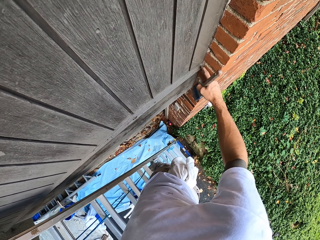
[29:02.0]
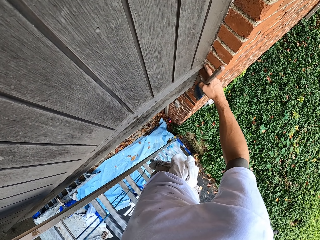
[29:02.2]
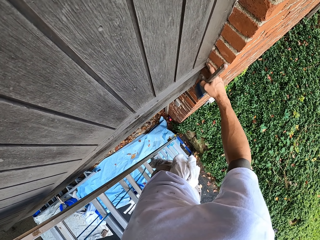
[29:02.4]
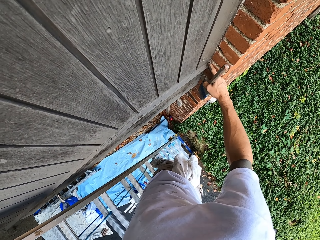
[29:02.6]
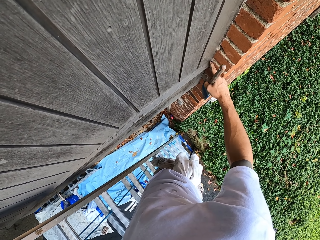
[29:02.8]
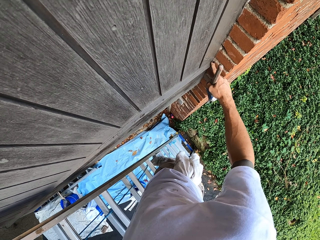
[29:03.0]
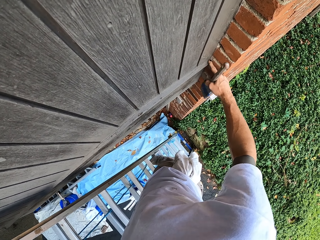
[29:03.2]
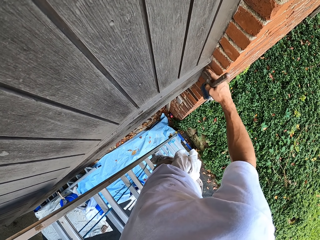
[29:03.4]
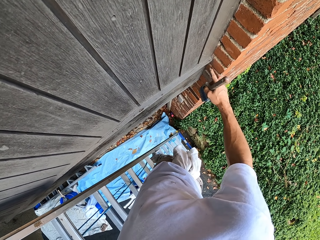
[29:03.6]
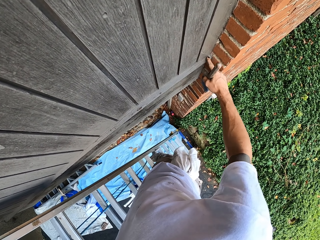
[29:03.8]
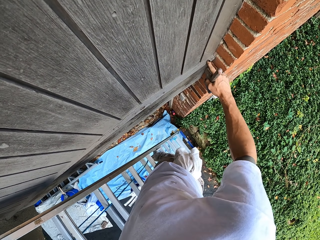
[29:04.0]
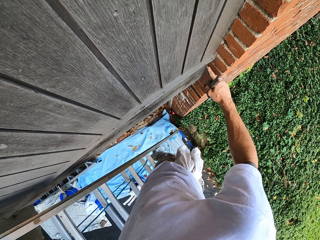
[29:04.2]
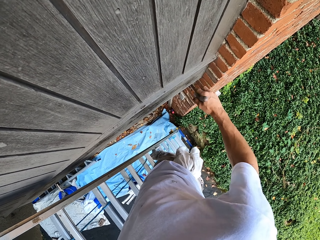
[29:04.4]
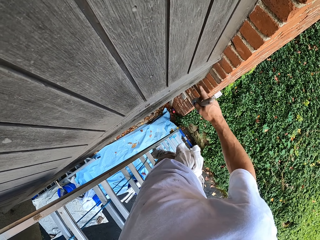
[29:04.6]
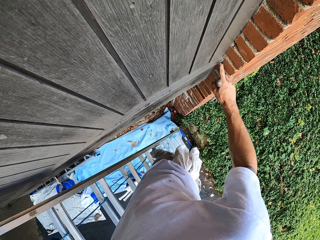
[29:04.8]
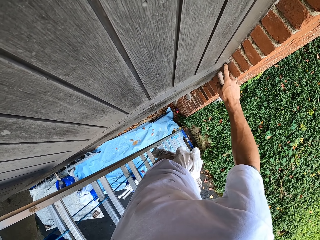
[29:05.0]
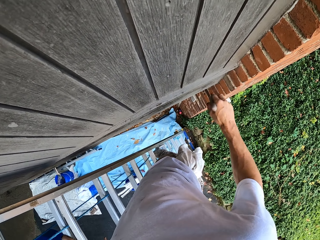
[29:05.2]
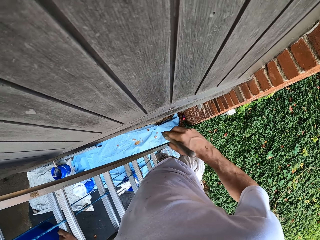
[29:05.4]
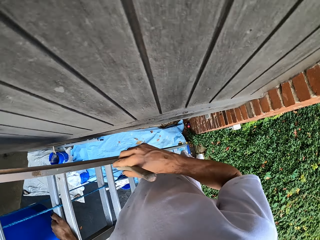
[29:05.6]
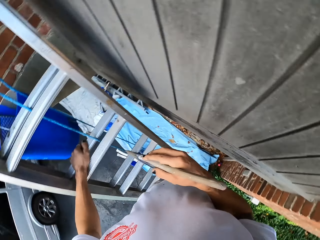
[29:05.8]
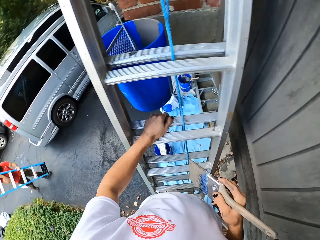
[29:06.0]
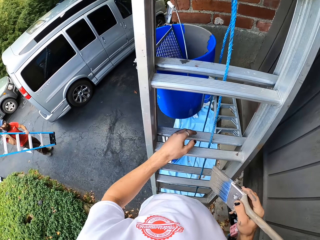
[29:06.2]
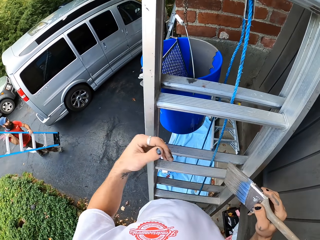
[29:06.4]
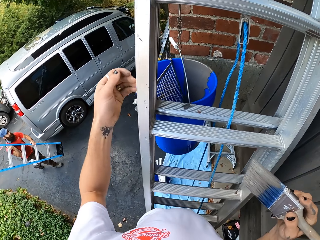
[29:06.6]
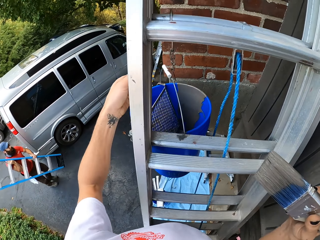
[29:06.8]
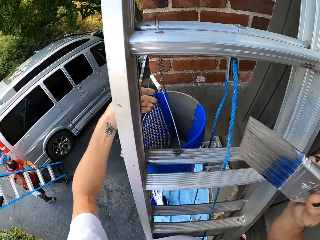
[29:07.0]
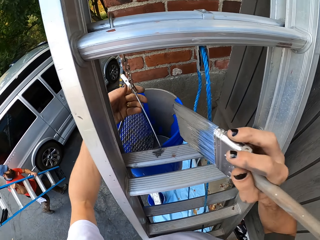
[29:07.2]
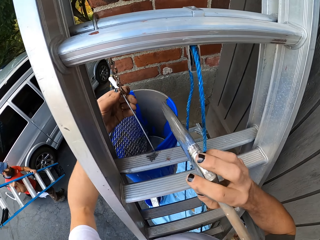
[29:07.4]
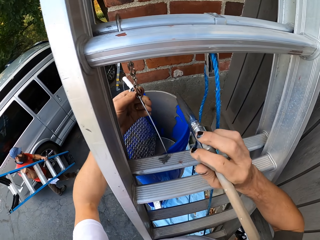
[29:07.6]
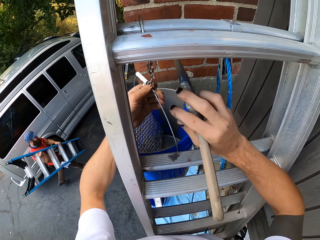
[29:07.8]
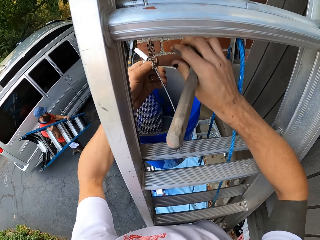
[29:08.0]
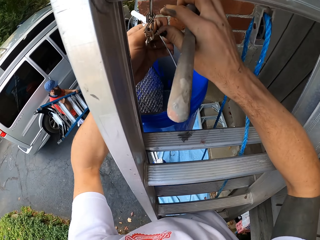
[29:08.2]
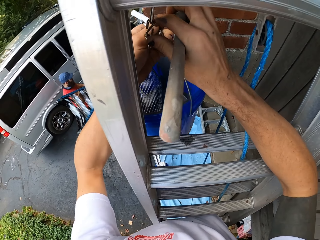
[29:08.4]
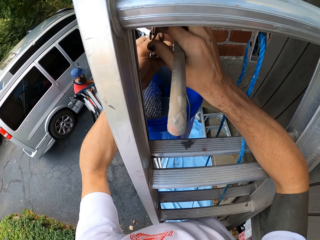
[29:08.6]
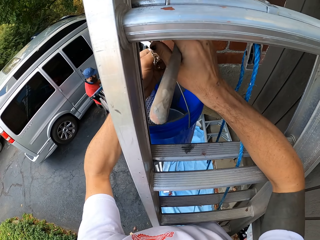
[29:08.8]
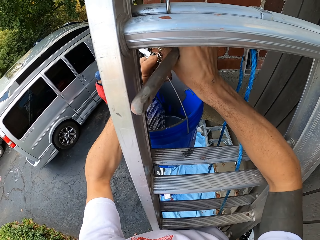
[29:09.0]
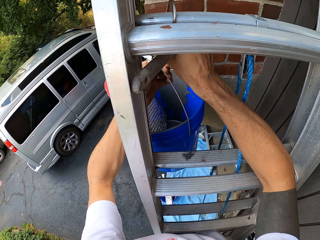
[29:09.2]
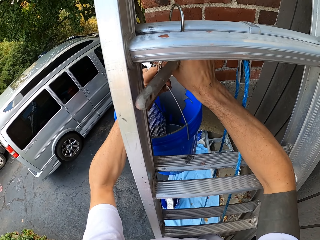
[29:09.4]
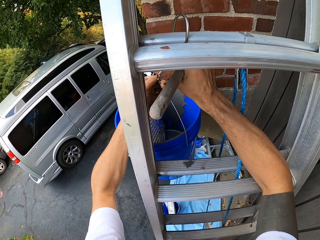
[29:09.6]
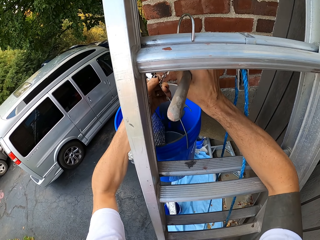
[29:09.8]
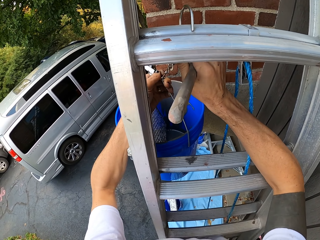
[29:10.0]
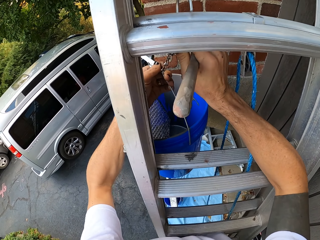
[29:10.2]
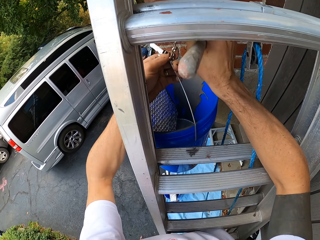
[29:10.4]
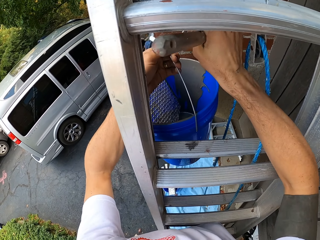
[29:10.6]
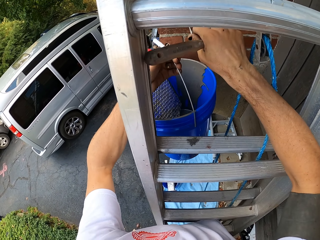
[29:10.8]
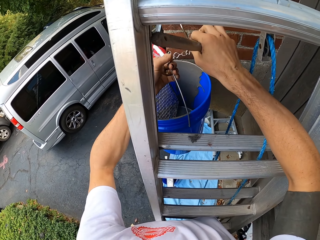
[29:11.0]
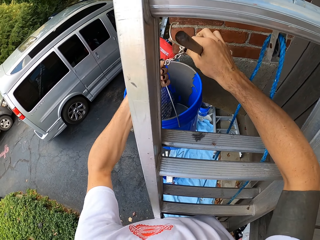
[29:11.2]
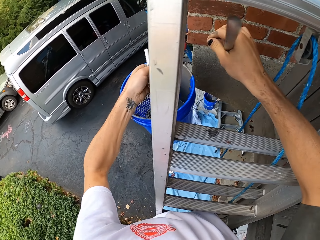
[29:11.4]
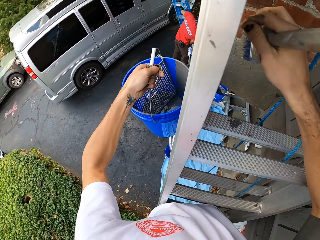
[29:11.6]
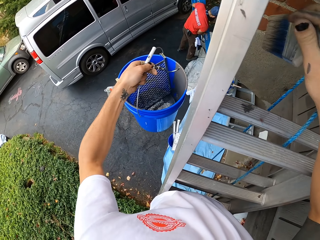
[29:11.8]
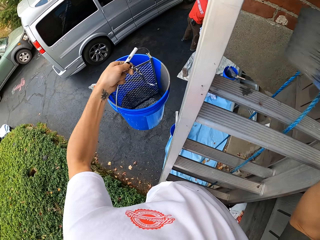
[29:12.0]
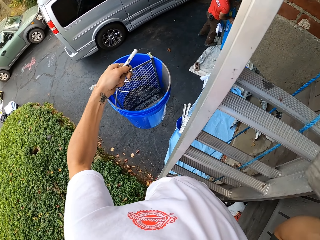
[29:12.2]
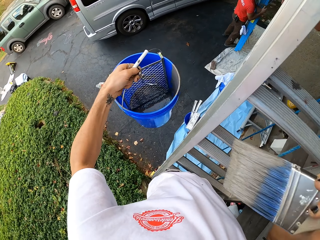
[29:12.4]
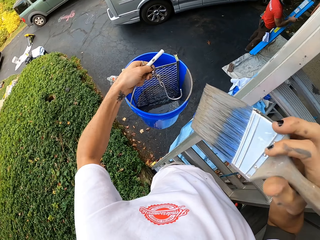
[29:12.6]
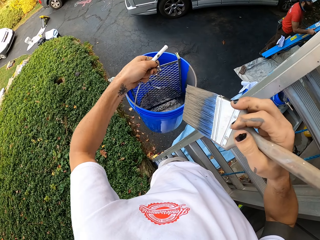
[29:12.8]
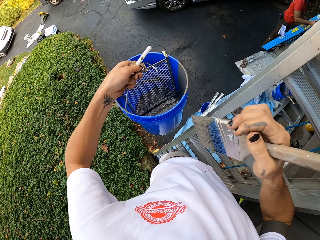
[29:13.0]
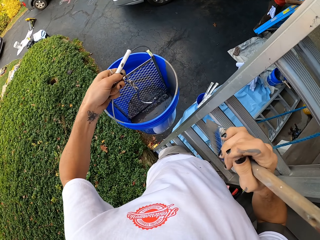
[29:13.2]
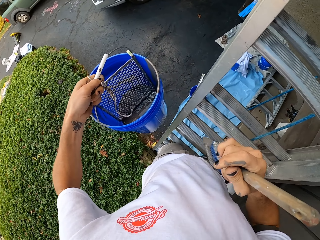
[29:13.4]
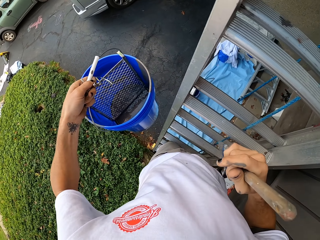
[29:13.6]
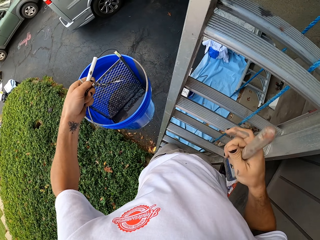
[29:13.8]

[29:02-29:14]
The camera wearer touches the wood. A man carries a ladder. The camera wearer holds the bucket. They paint the wall and remove the bucket from the ladder.

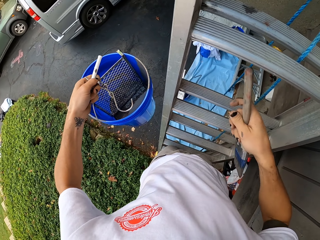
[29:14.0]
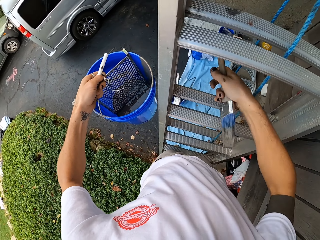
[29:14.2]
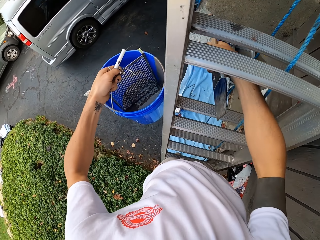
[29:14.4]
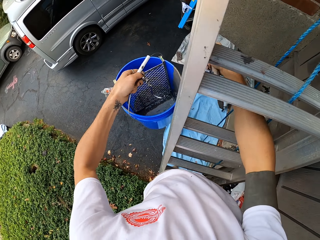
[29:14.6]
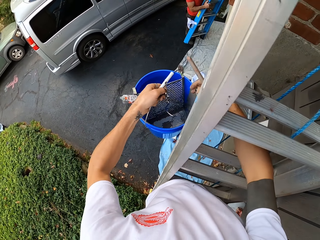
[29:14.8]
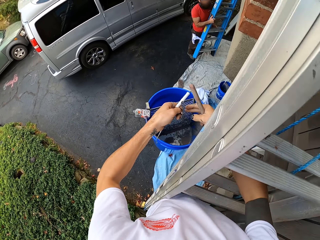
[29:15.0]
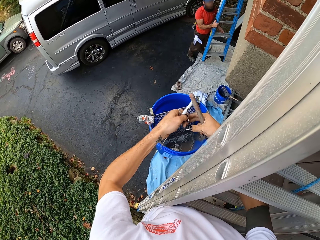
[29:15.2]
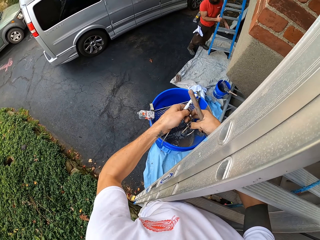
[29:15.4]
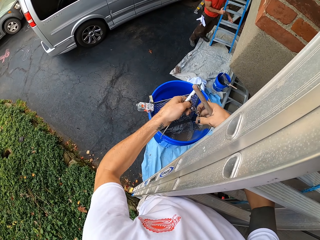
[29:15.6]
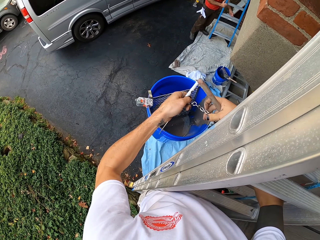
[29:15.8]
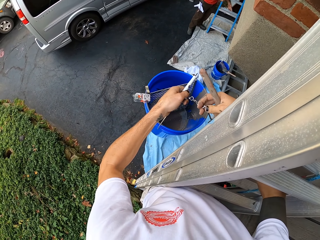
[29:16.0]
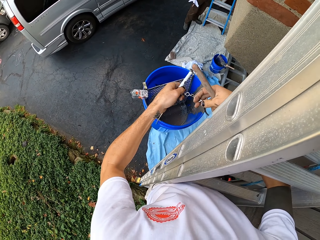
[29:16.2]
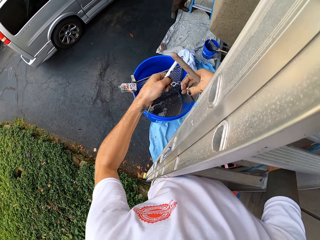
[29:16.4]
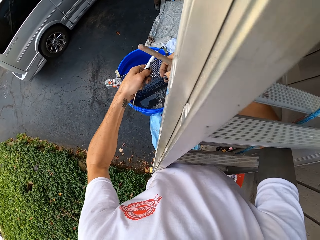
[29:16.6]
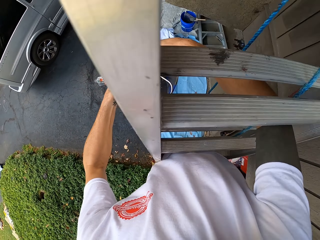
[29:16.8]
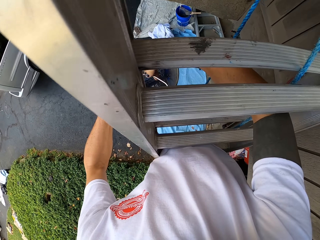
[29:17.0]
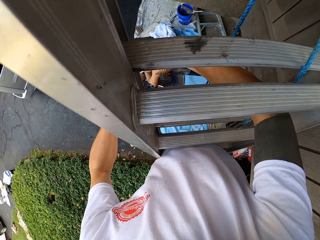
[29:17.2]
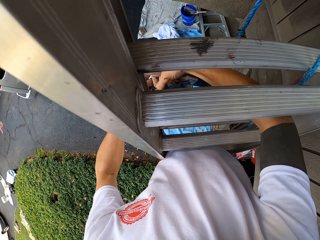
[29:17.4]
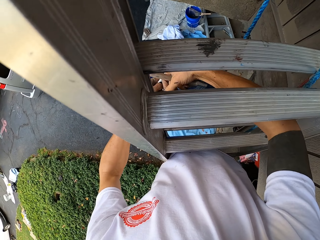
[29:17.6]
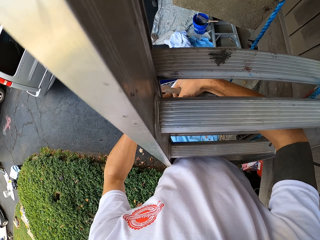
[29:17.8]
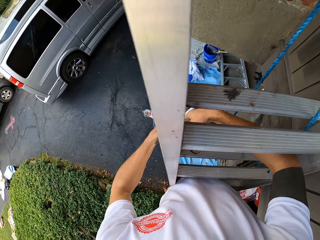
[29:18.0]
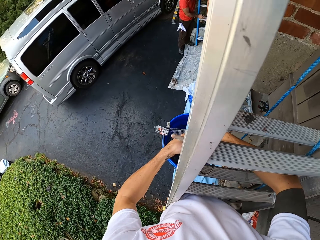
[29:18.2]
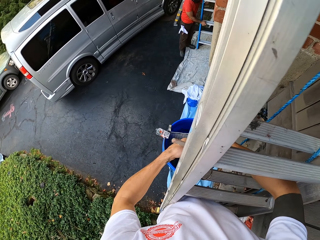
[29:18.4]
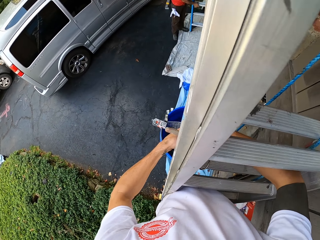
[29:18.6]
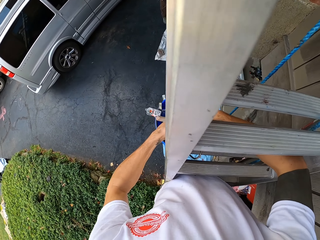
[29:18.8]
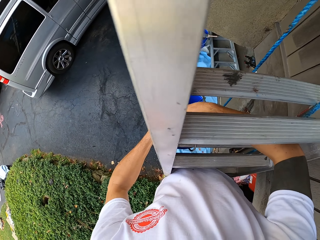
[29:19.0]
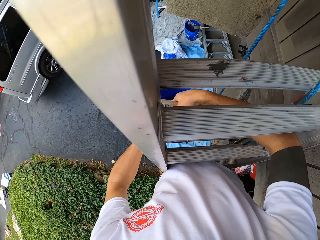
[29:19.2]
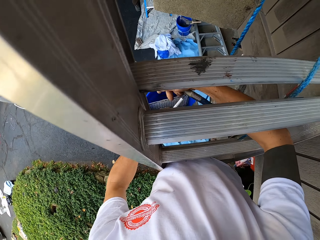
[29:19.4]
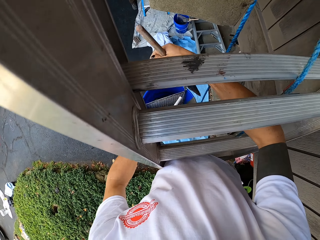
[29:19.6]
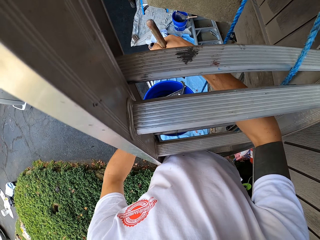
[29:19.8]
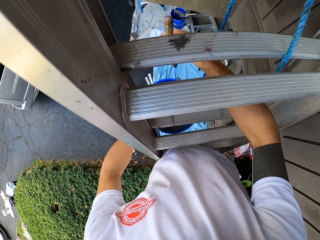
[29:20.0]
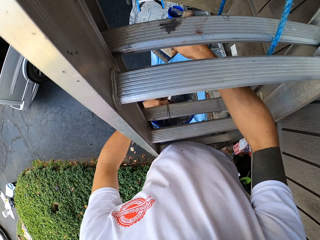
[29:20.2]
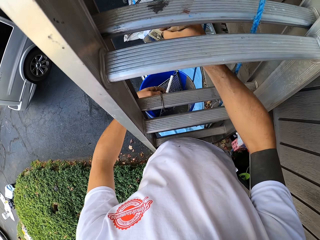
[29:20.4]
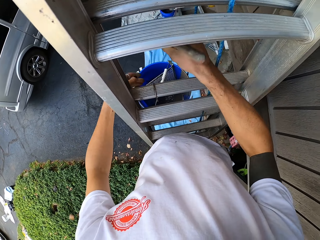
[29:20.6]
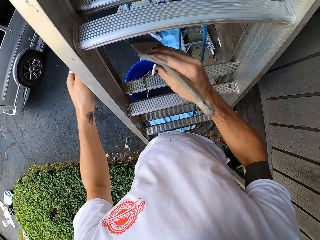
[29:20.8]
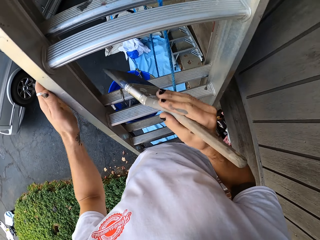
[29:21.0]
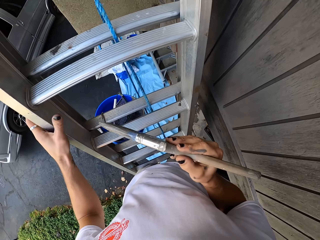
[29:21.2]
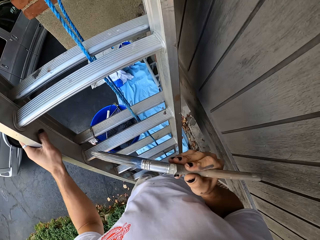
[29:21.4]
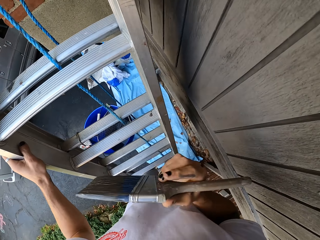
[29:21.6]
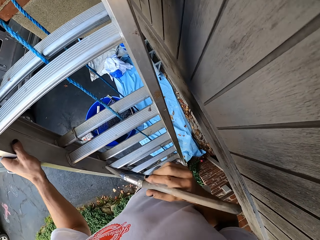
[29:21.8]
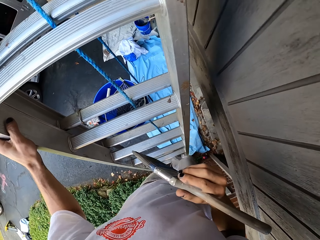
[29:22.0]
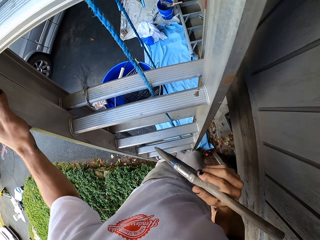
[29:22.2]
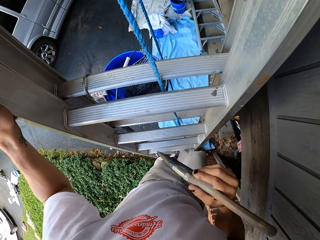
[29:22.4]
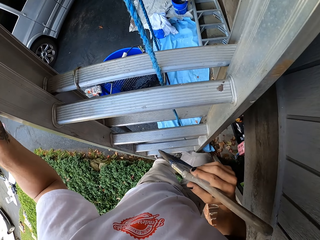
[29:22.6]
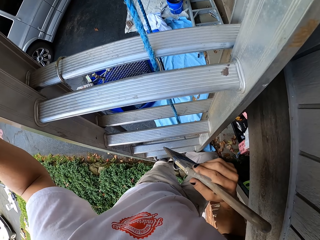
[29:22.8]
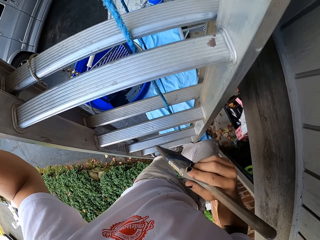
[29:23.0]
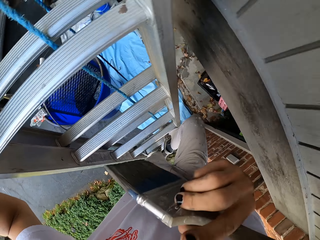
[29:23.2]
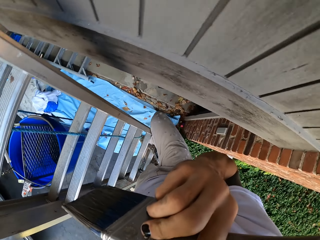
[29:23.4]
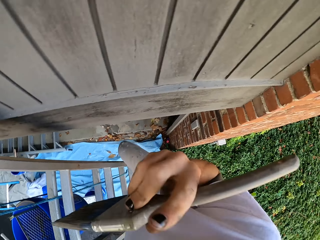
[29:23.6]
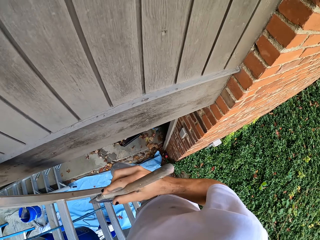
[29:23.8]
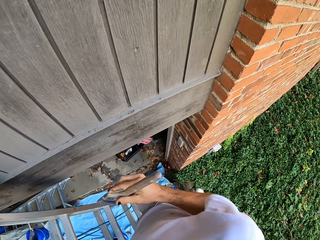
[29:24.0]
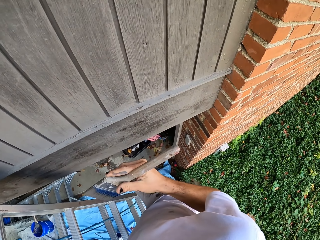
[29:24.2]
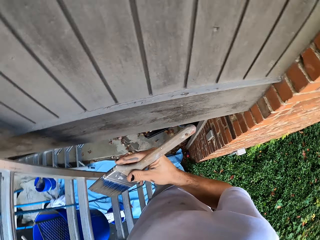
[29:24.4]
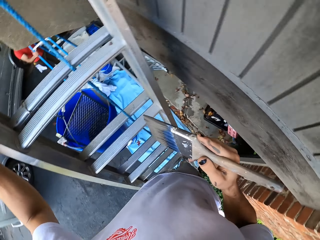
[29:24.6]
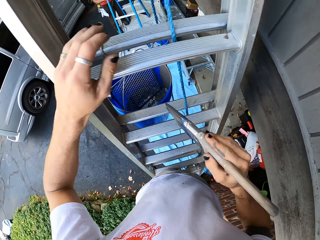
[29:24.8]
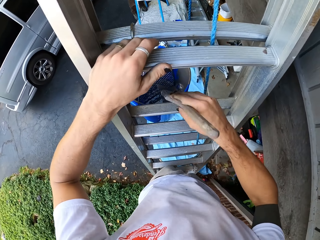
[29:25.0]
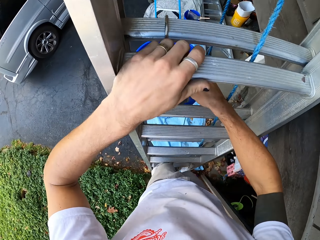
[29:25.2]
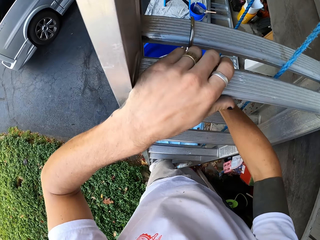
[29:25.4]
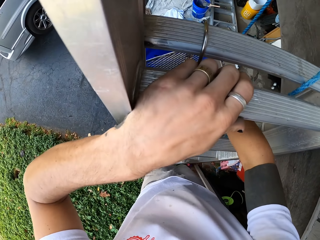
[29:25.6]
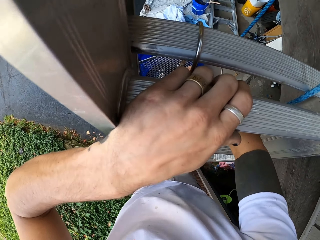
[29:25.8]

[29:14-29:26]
The camera wearer attaches the bucket on the lower part of the ladder. They move the paint bucket. They look around and lift the paintbrush.
